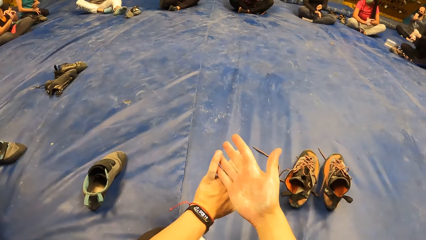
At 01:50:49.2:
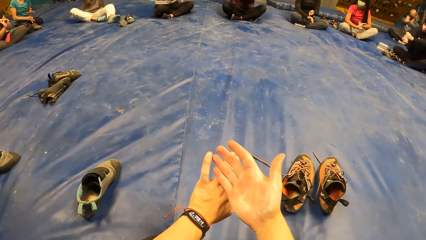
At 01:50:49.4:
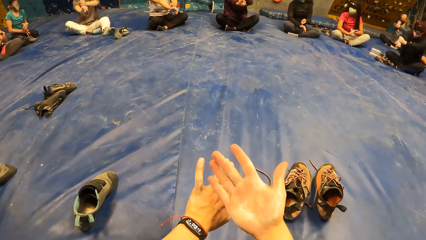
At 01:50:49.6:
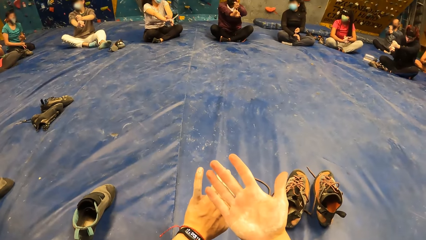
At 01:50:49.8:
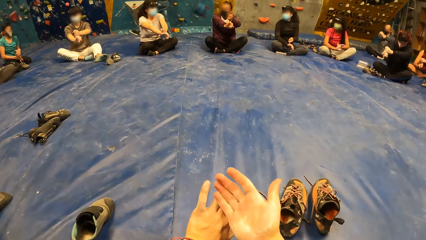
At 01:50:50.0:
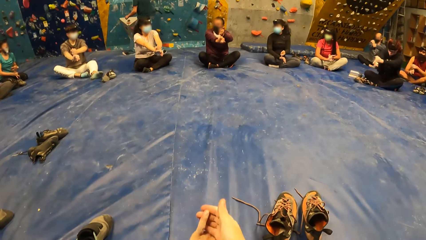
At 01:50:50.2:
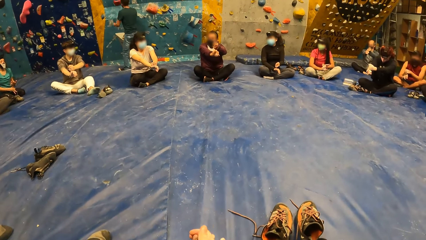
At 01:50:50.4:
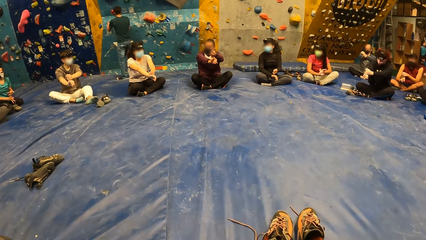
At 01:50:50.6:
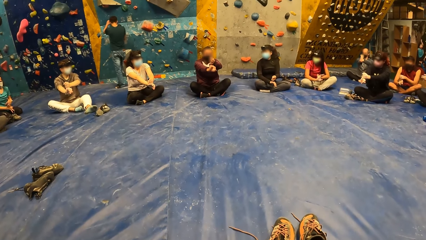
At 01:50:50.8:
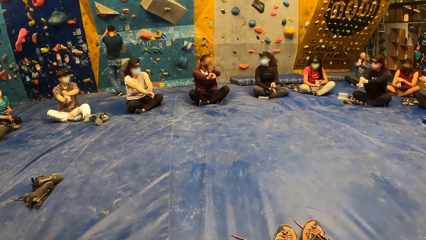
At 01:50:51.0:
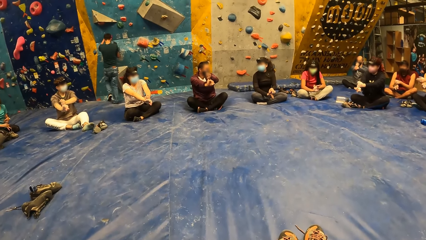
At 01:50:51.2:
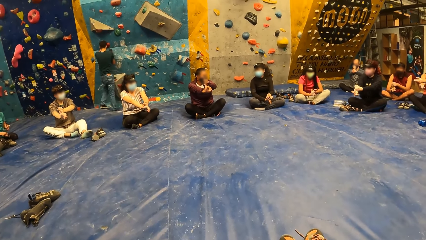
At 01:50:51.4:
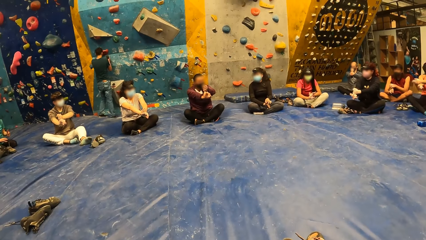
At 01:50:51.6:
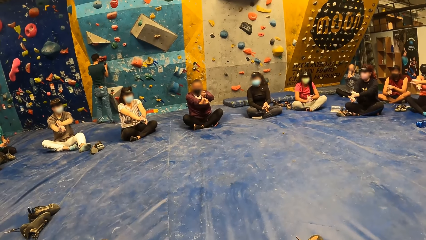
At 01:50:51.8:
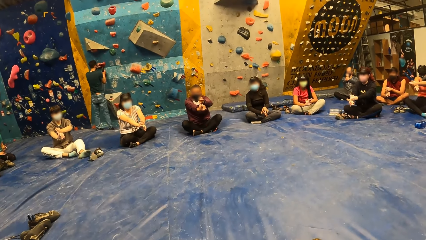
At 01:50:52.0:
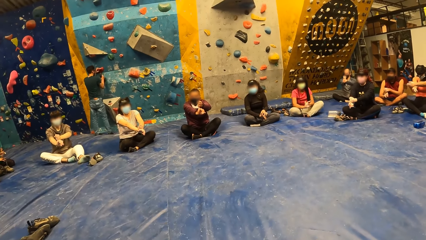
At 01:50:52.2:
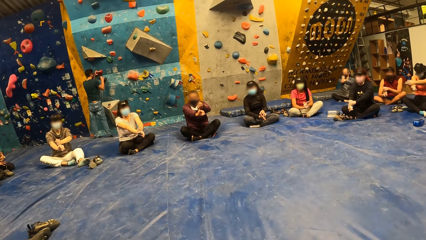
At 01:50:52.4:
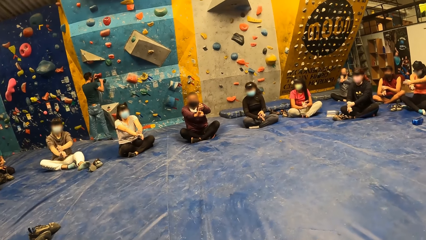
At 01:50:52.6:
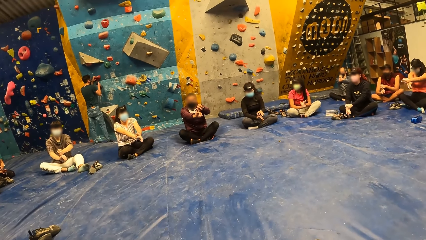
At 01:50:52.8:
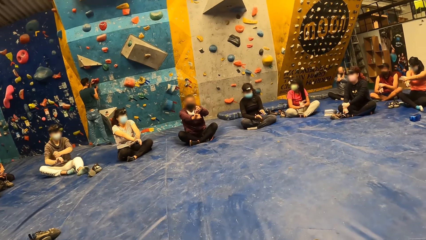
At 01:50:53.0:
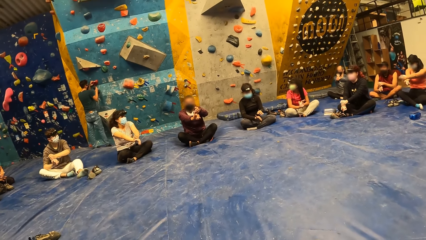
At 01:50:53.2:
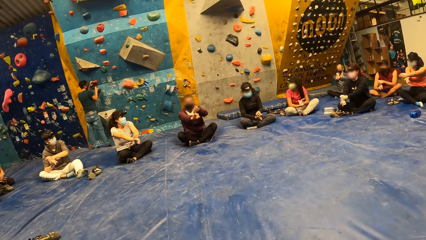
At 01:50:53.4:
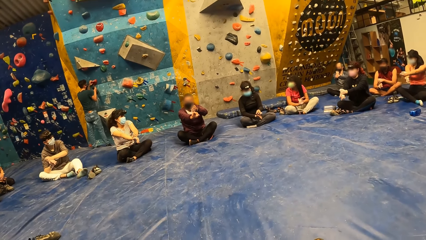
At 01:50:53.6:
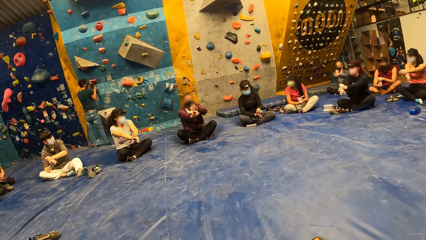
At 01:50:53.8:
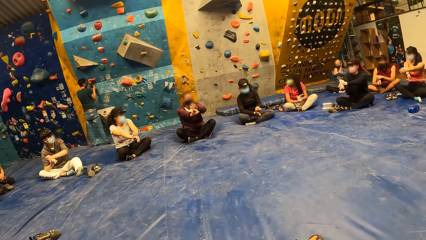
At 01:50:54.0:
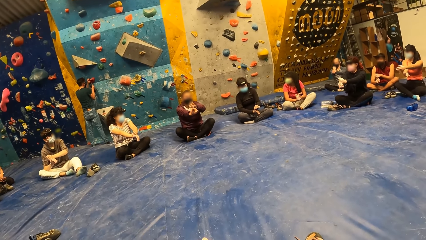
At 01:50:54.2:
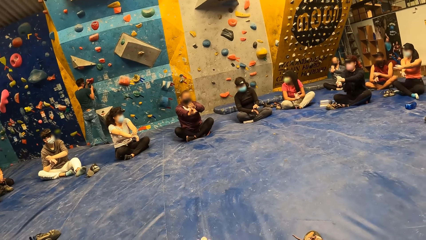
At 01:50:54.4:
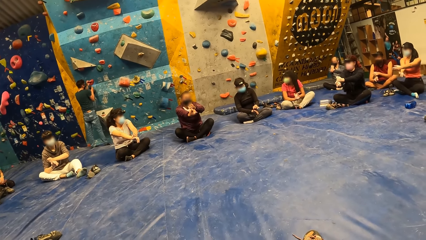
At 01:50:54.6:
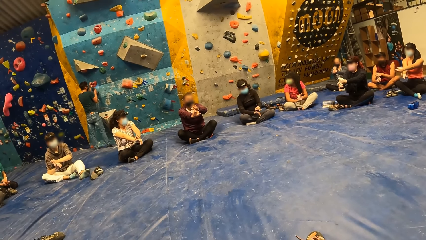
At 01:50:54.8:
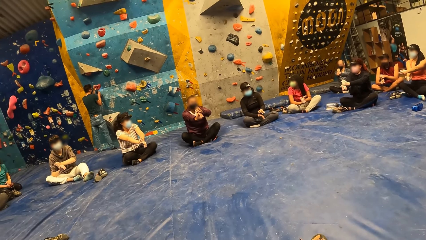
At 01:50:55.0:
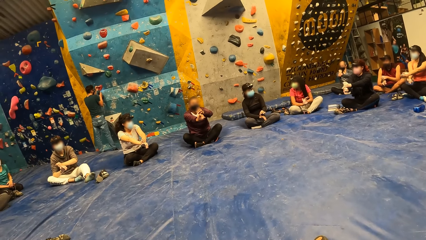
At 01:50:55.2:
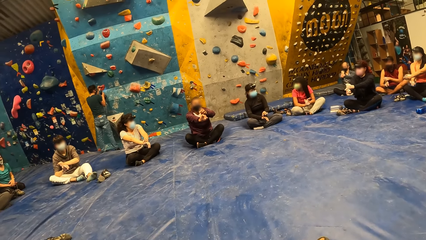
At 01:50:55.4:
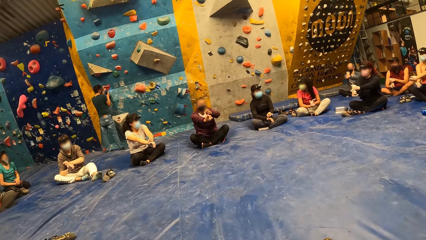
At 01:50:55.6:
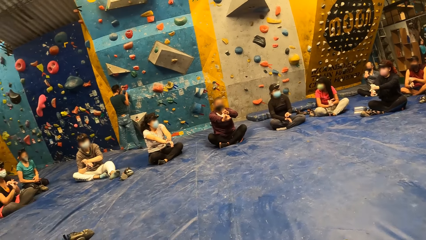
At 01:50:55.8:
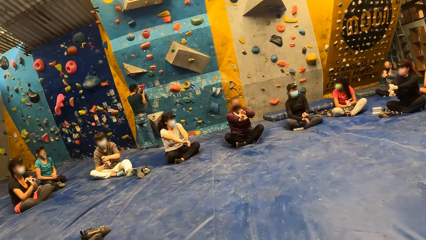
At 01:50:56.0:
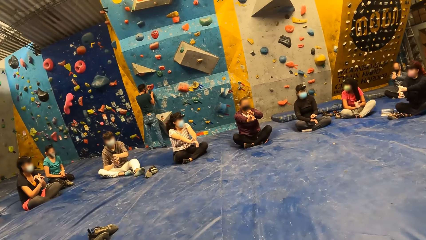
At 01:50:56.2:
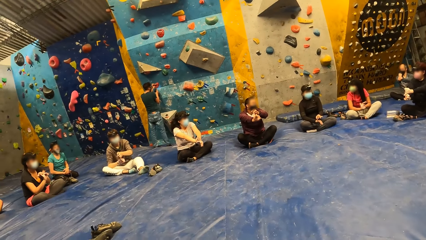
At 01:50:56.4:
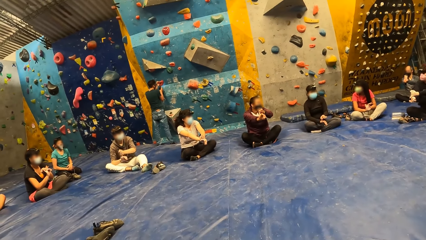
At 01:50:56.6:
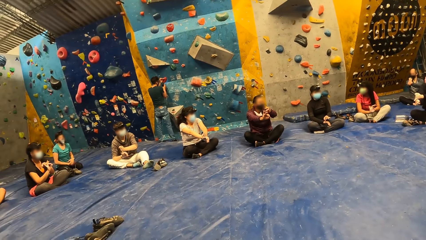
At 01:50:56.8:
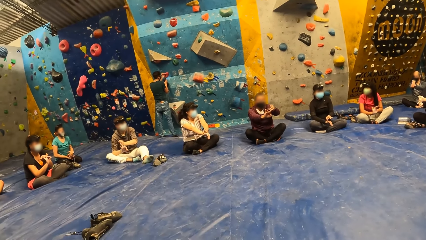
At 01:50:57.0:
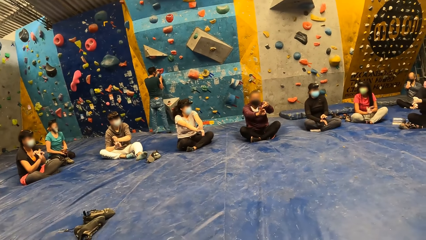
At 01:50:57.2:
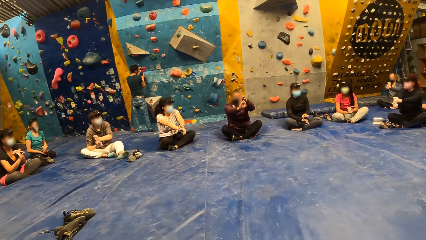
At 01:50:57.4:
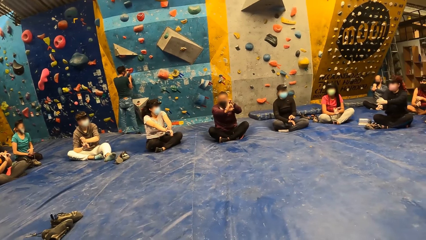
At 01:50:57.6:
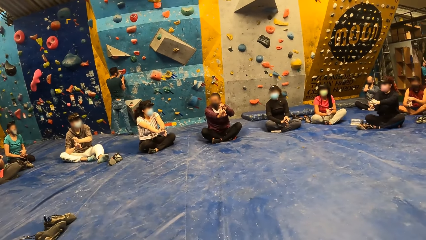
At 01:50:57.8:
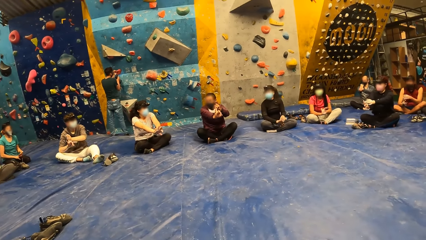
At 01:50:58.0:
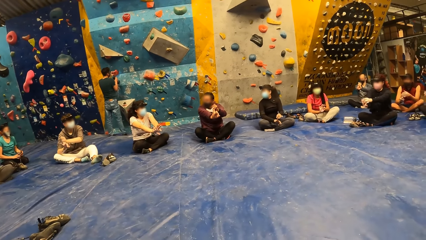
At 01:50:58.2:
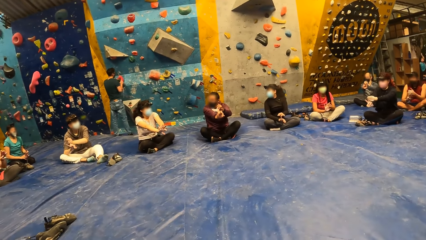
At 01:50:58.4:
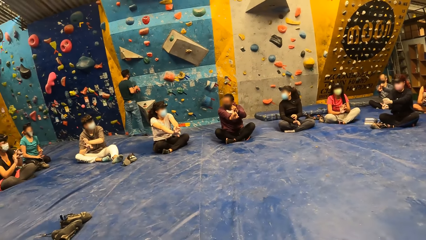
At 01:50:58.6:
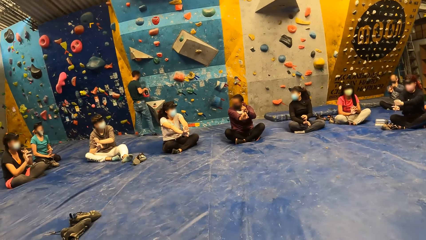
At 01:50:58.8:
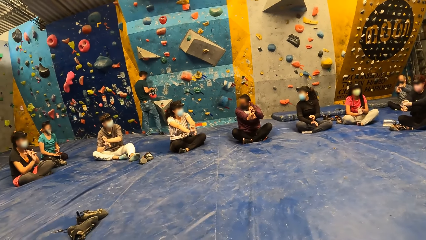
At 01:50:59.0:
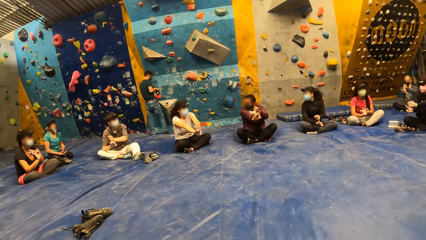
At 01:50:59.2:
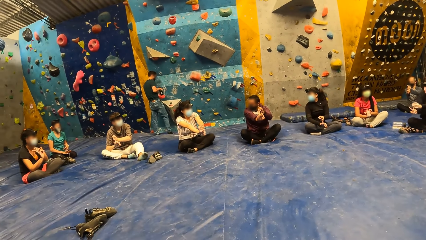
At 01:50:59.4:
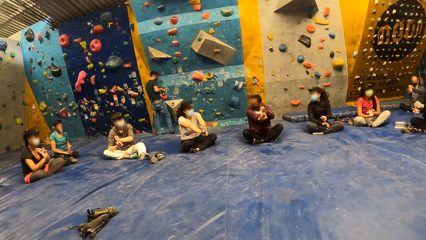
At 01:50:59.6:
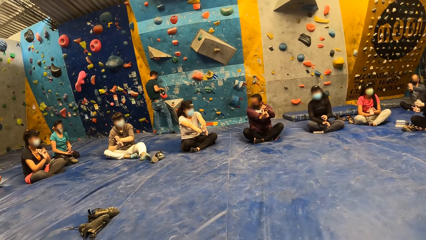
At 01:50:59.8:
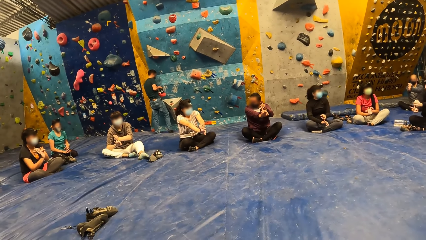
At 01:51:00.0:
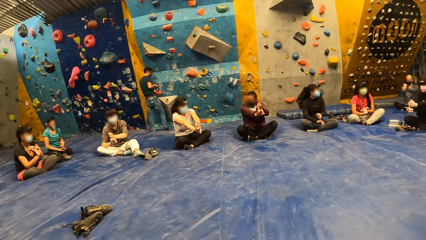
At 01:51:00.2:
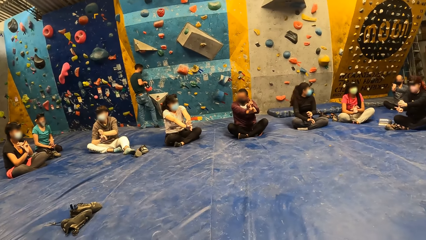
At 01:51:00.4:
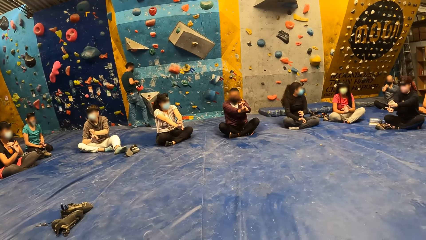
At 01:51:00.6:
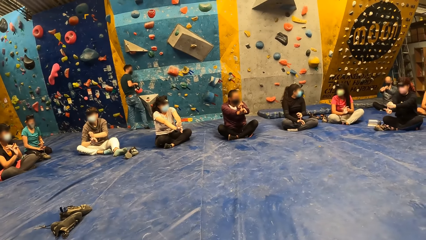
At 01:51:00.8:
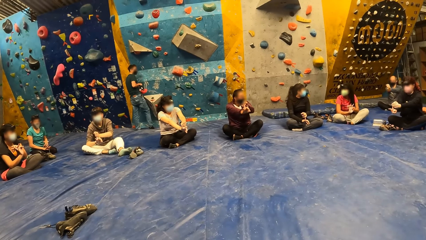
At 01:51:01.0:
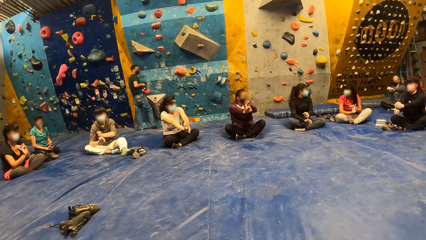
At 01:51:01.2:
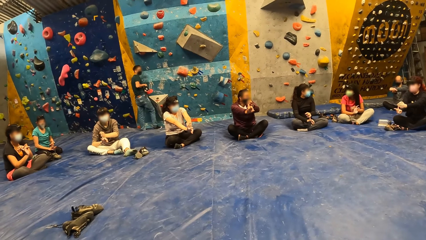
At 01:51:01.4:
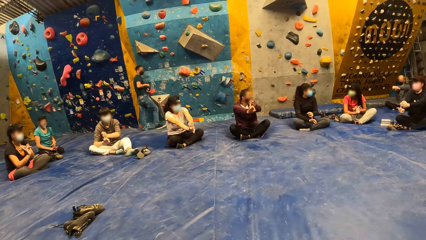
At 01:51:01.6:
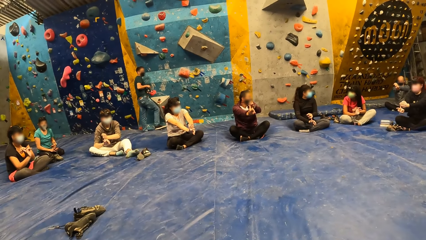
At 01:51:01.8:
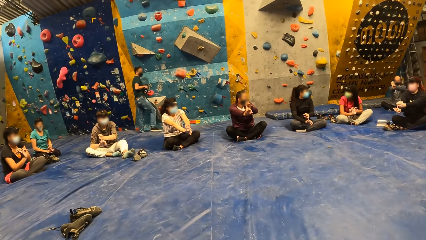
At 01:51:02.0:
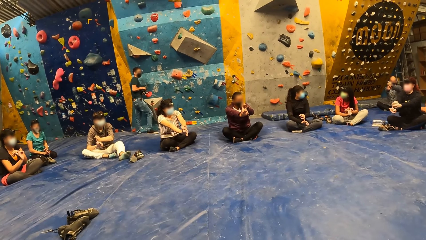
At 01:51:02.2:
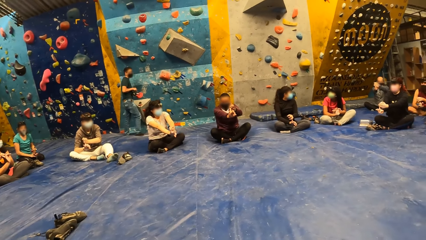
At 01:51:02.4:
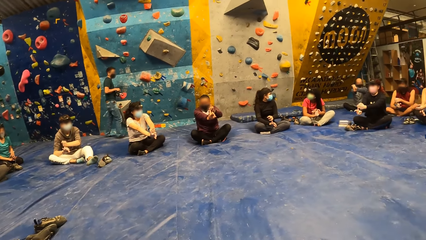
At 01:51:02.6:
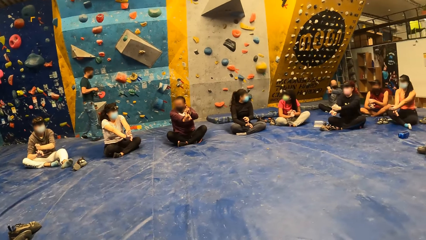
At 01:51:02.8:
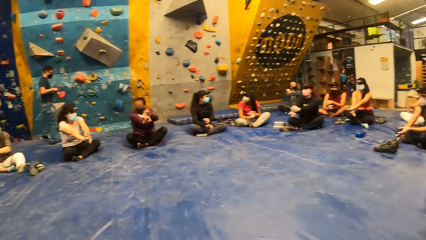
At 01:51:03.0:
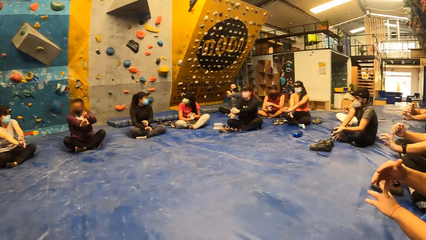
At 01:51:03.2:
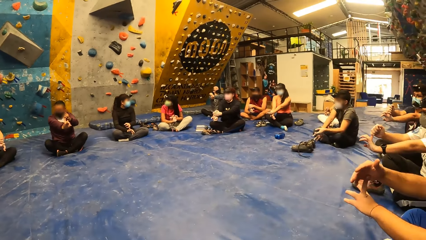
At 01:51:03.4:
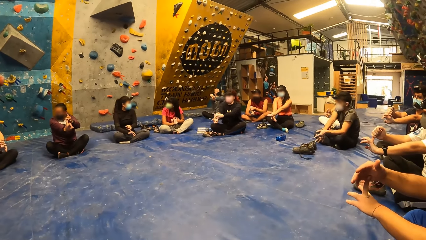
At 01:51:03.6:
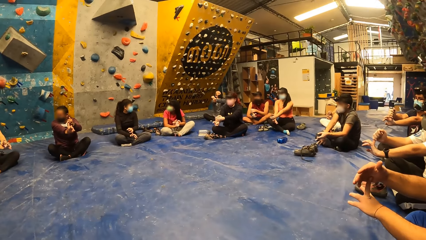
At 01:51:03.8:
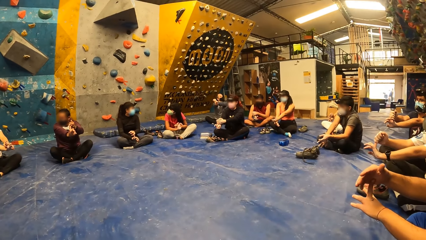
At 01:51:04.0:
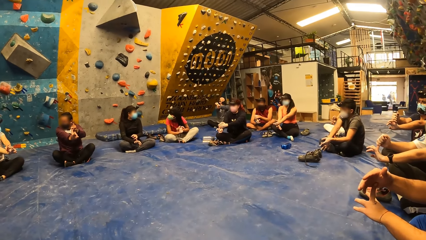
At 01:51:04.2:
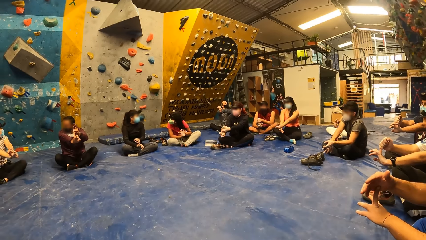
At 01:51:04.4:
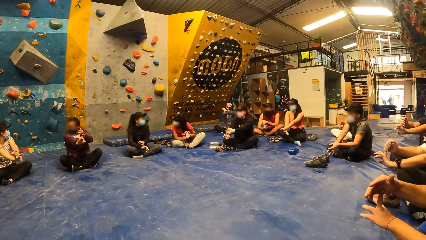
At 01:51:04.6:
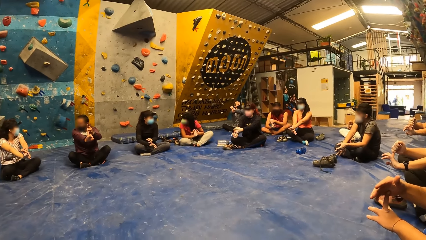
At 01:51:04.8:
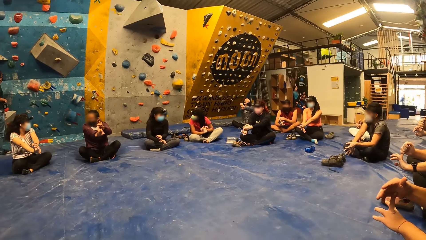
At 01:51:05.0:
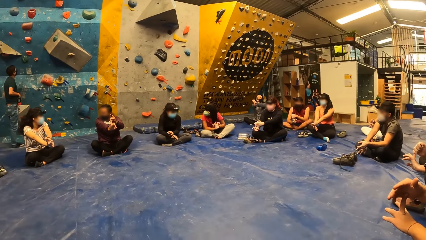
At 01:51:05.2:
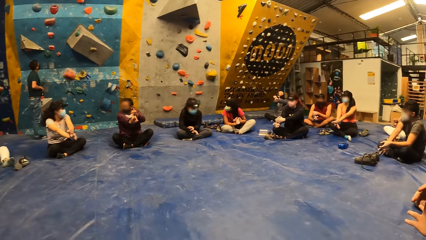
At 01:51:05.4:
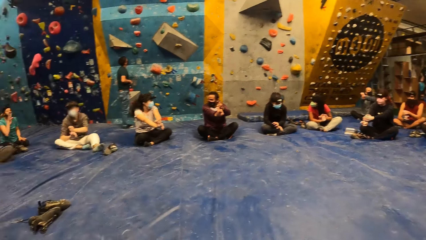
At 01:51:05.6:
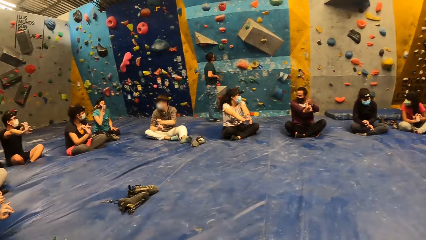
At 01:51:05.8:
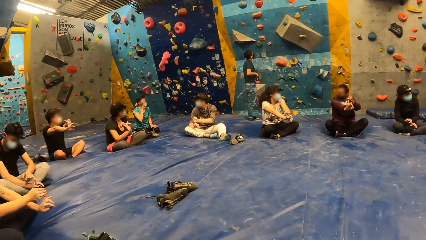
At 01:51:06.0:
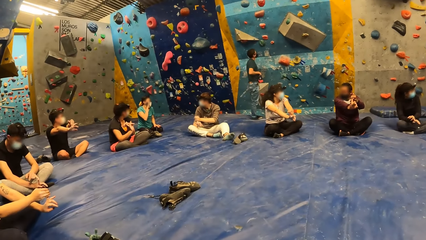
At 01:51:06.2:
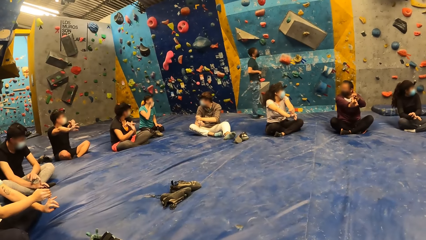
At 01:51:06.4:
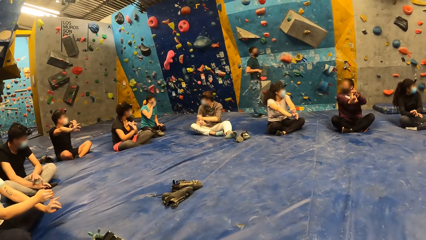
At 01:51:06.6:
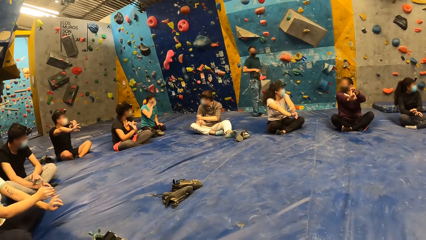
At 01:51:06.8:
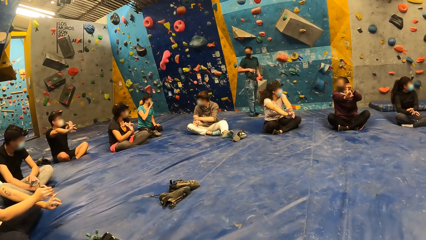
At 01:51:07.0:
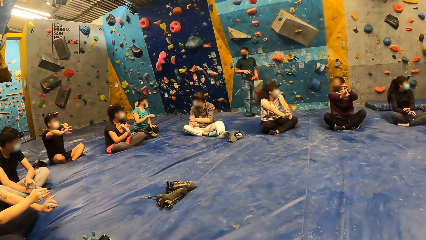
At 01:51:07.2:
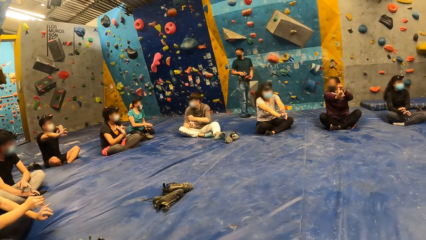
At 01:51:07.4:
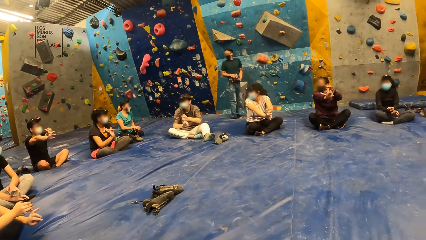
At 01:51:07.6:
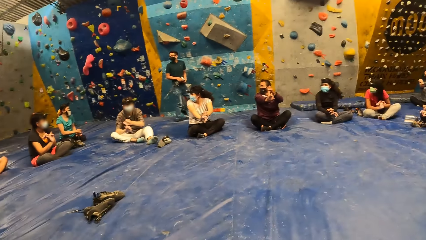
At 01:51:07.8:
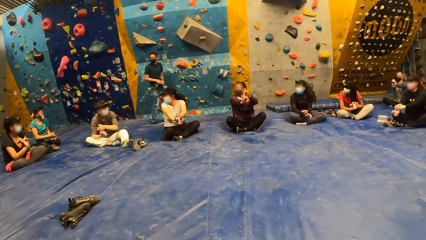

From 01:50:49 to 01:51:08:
The man stretches his hands. Another man unscrews a crimp on the bouldering wall with a spanner in his right hand. The other man removes the crimp on the bouldering wall with both hands.
